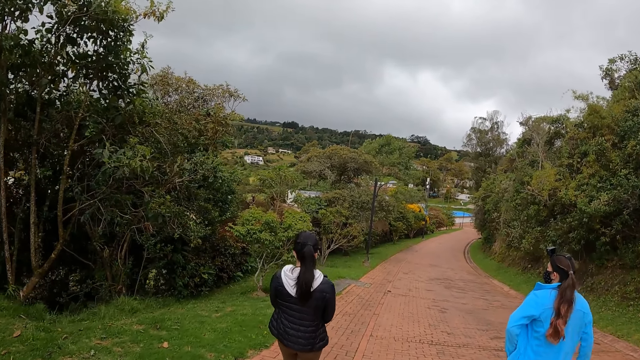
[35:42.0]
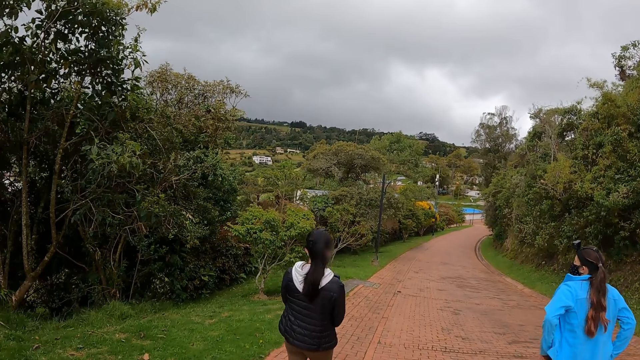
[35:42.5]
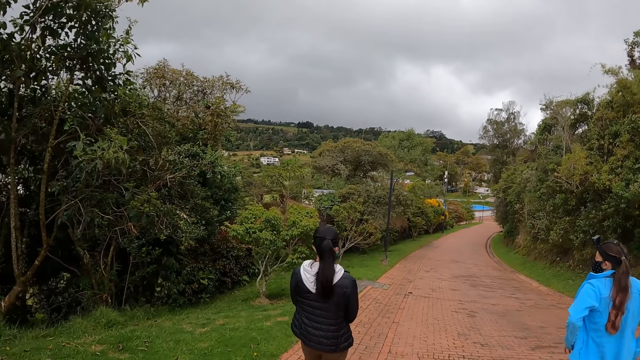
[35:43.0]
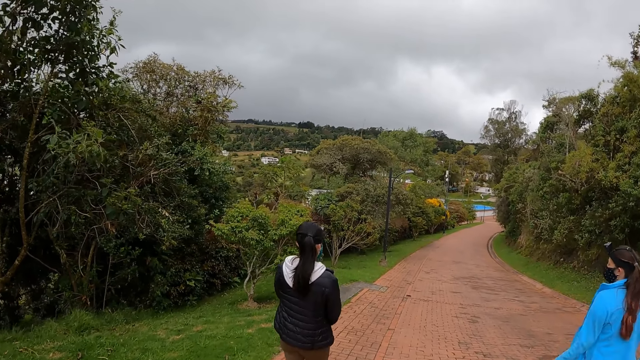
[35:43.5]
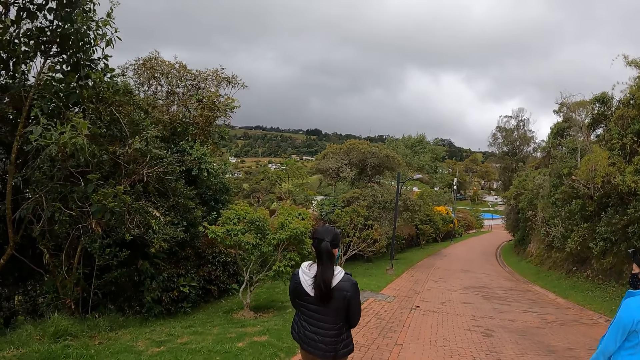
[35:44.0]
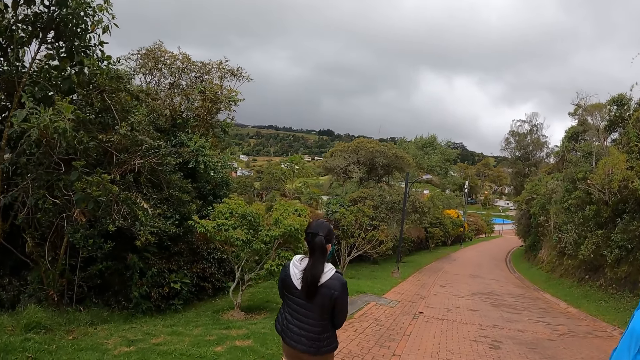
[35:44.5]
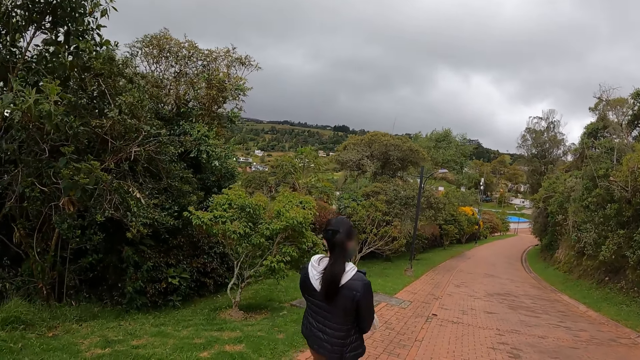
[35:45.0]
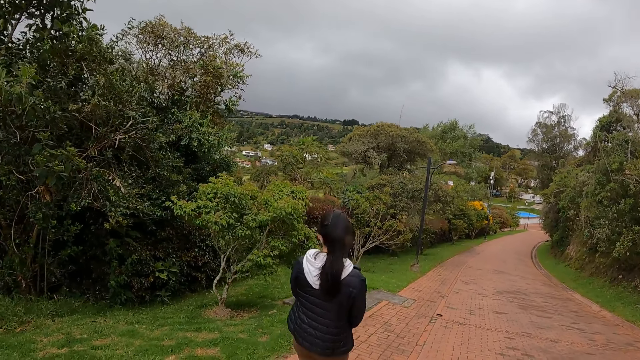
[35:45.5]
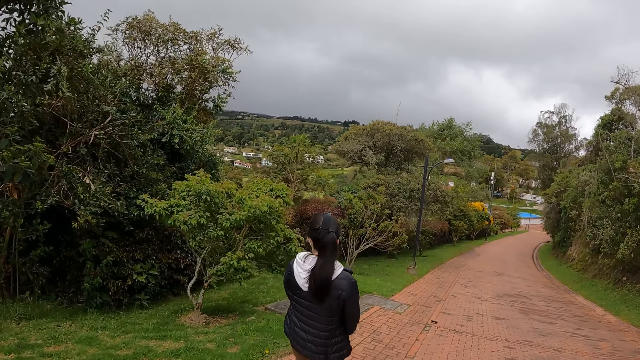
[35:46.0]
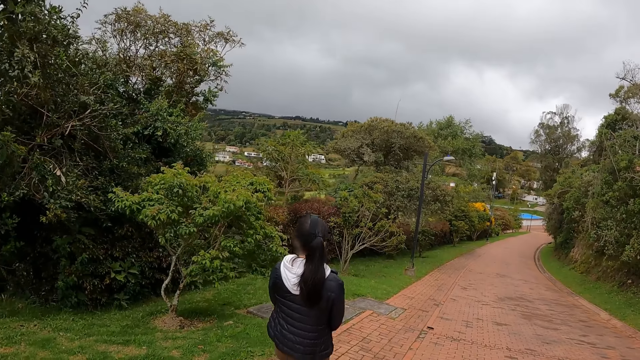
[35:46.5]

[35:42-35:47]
The woman adjusts her shirt with both hands.

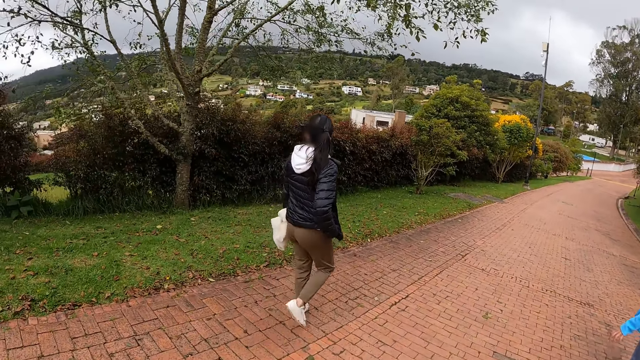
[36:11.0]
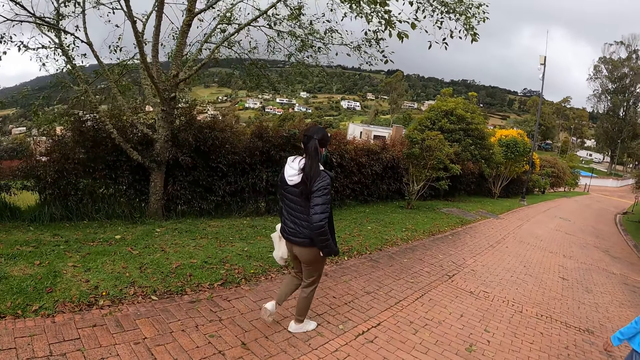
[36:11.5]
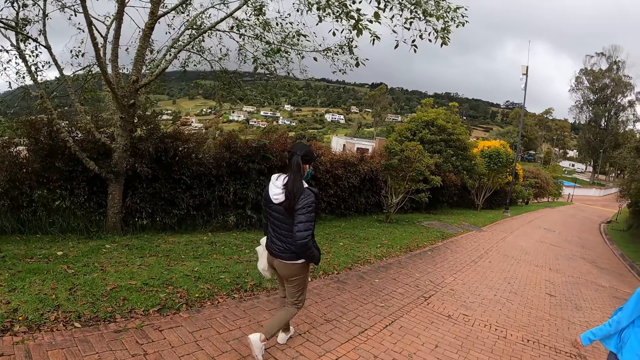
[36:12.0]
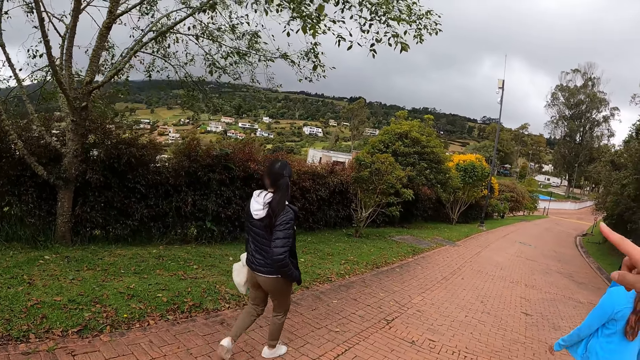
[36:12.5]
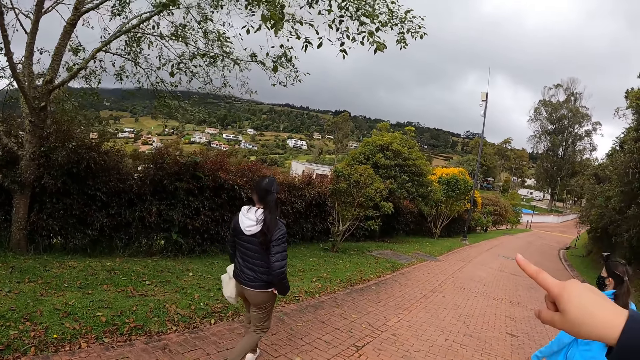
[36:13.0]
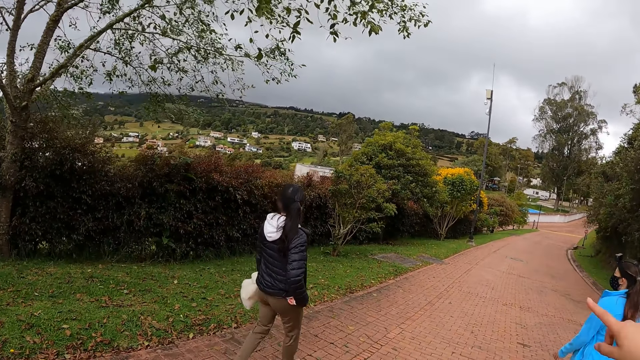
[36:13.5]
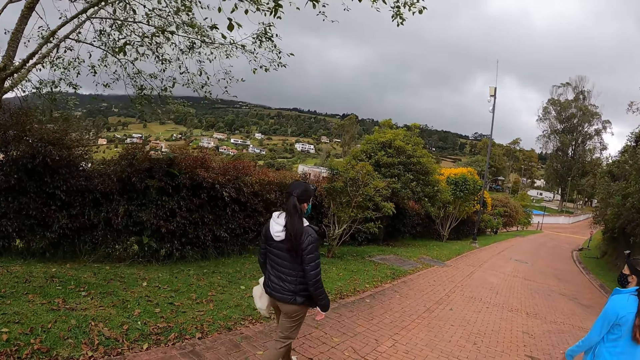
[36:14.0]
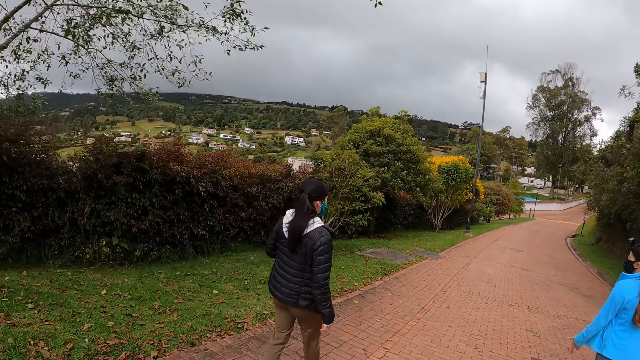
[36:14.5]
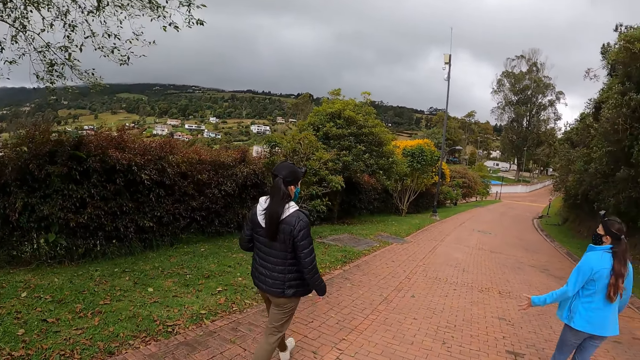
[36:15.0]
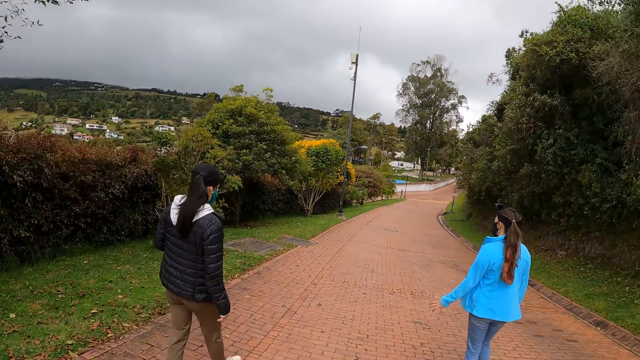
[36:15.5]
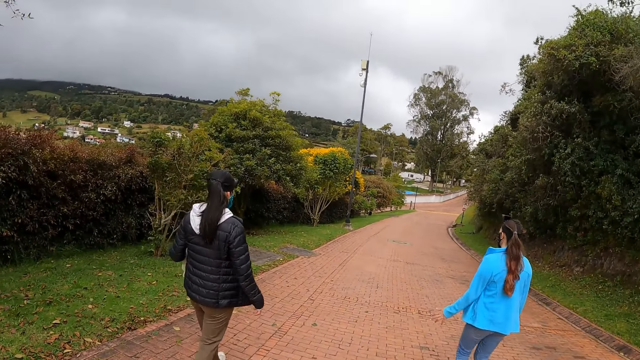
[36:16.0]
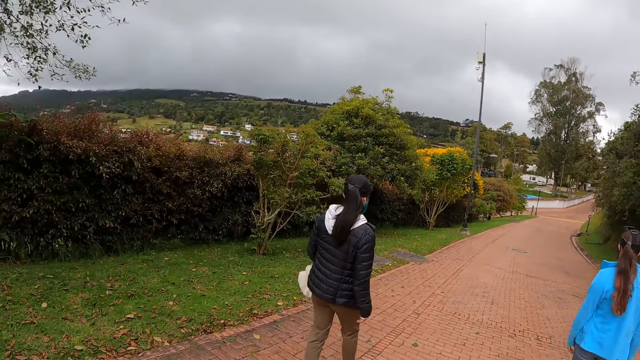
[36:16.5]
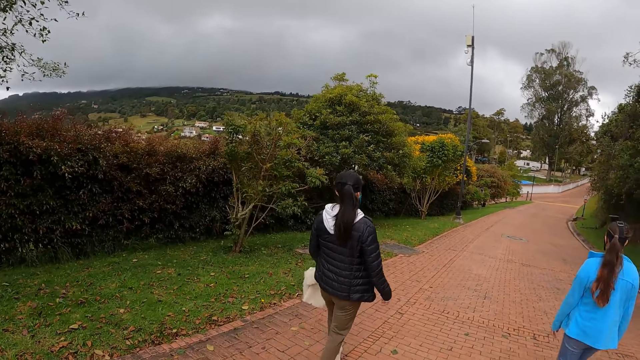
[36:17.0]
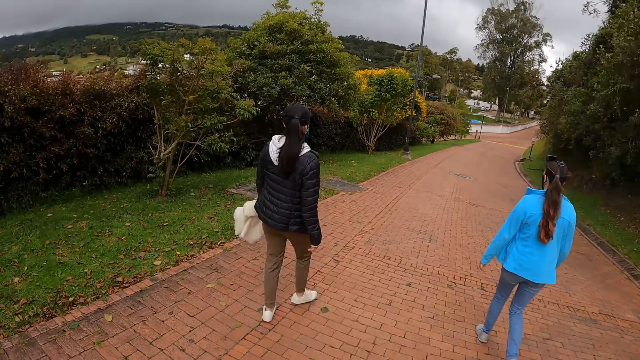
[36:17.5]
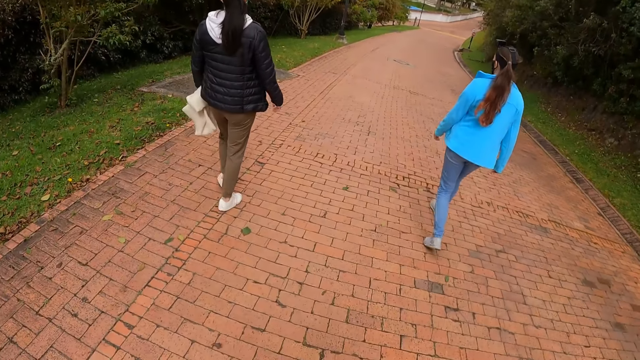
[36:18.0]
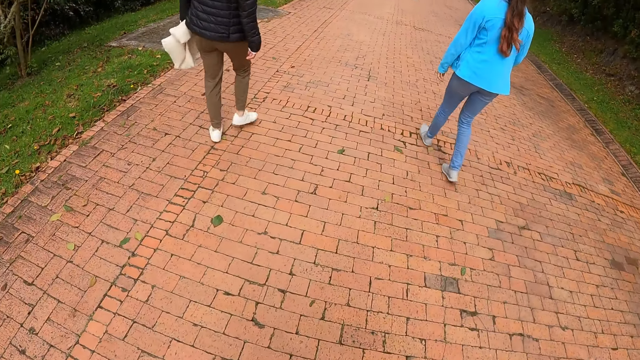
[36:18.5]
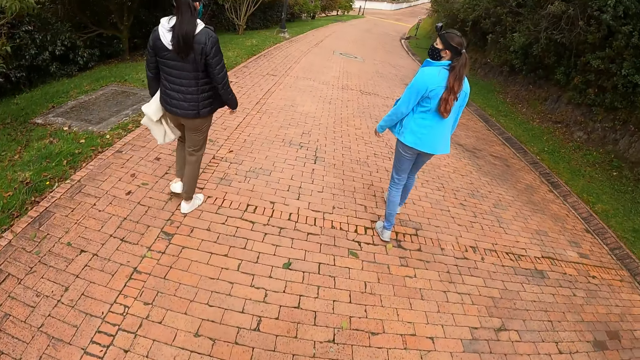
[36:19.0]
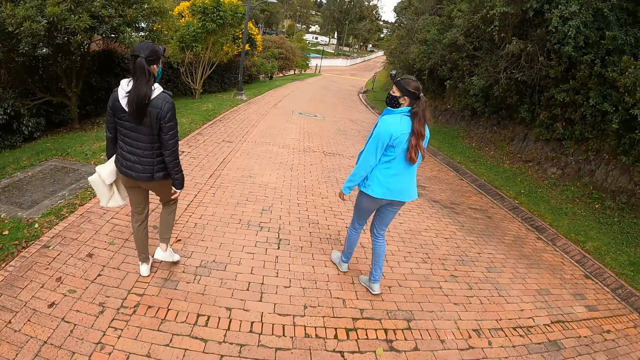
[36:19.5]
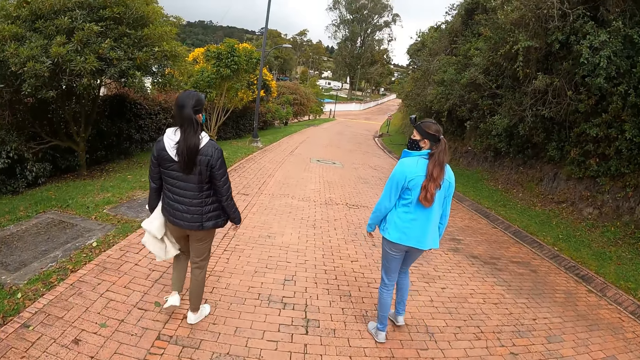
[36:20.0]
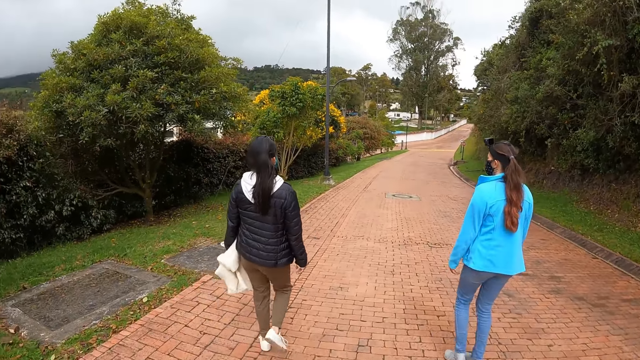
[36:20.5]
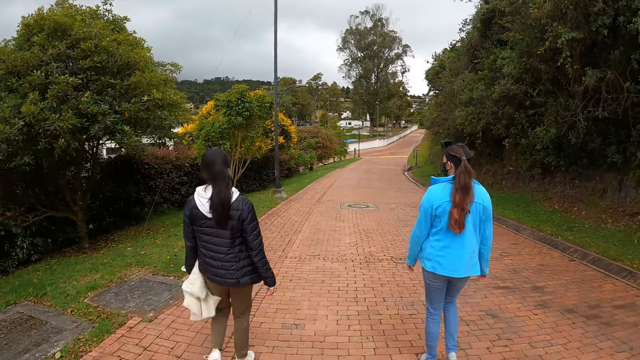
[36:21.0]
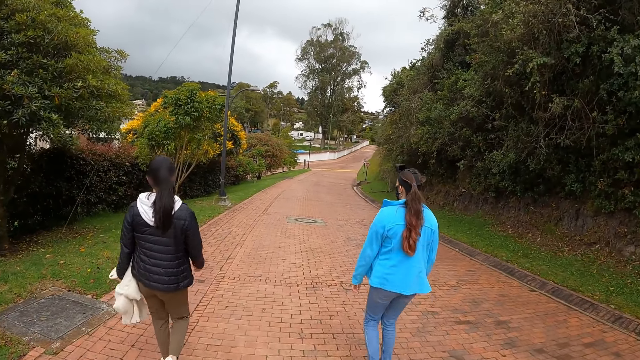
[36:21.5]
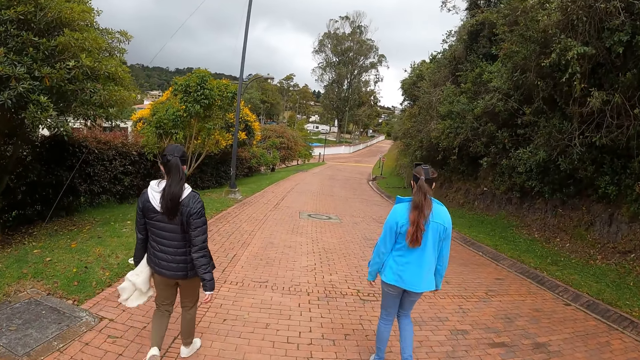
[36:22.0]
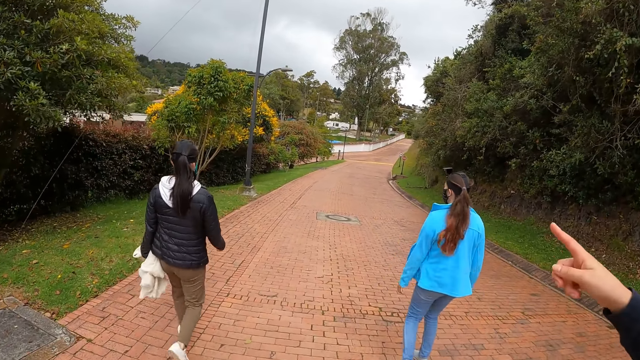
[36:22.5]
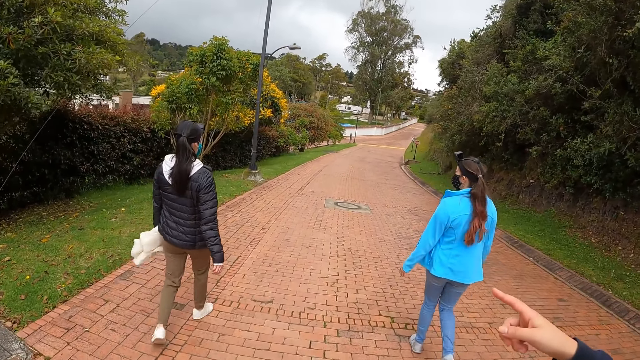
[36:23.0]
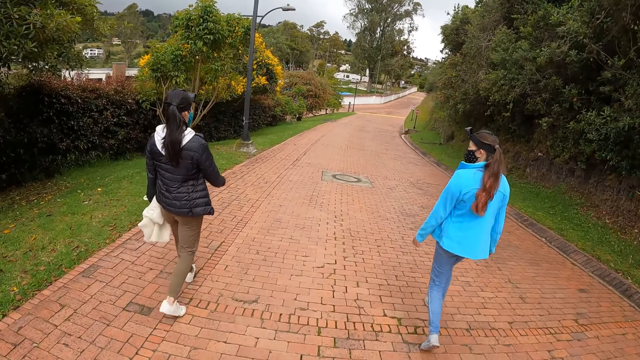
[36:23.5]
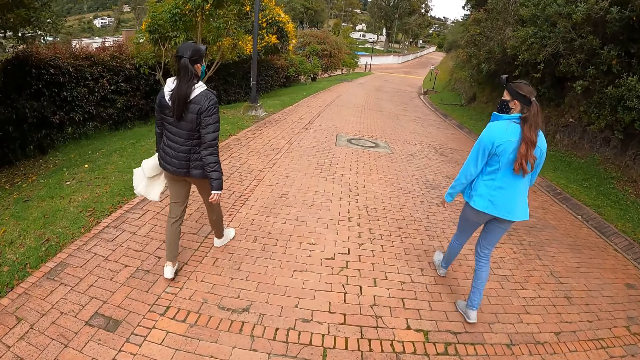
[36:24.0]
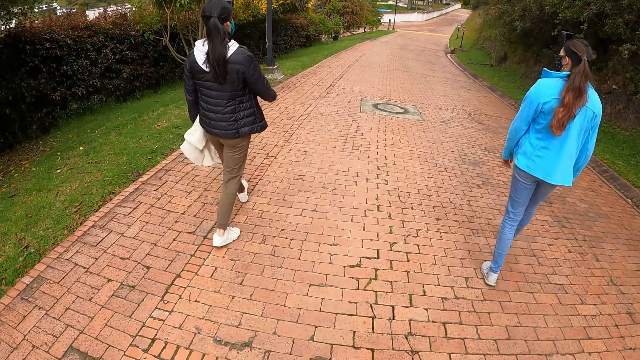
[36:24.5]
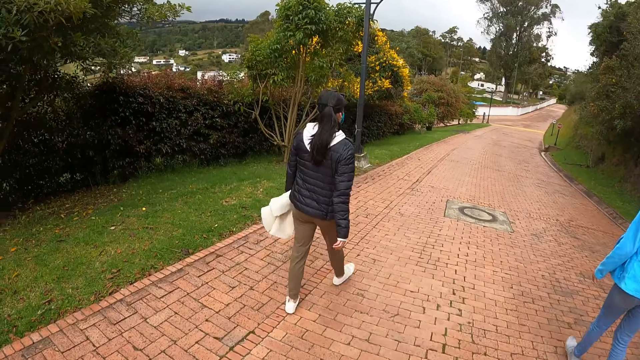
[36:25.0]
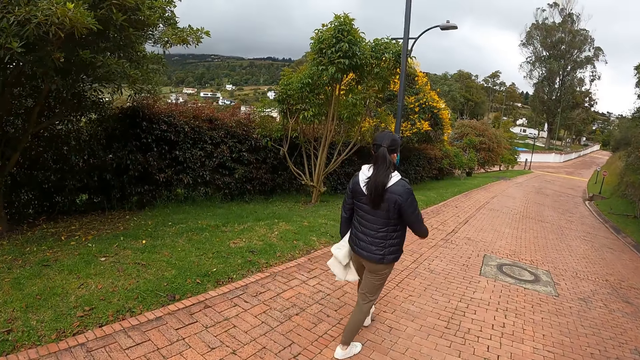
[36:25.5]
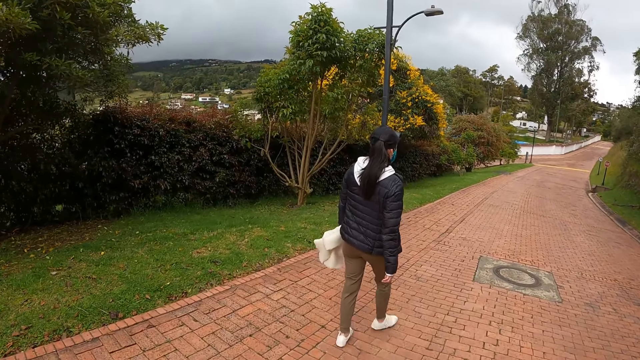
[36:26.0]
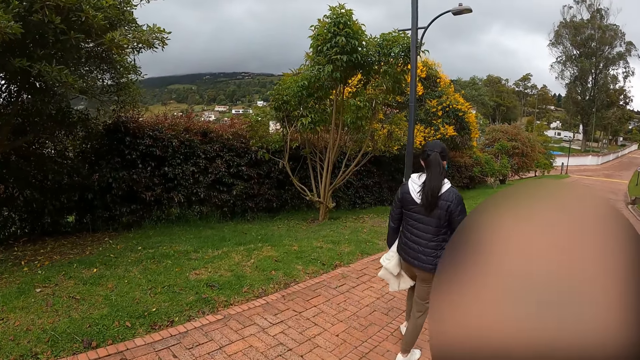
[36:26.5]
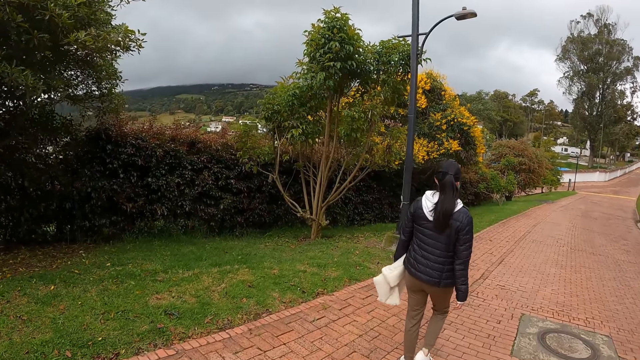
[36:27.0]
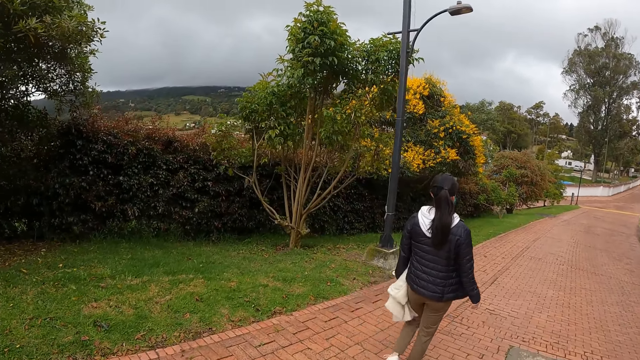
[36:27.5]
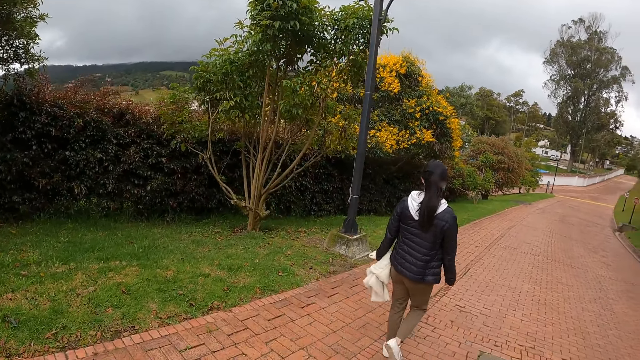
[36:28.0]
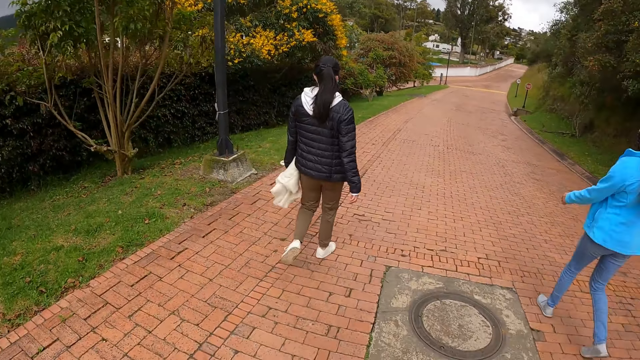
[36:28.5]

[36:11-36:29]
A lady gestures at the camera wearer. A woman points to a direction with her right hand. The camera wearer and the three persons walk along the road.
